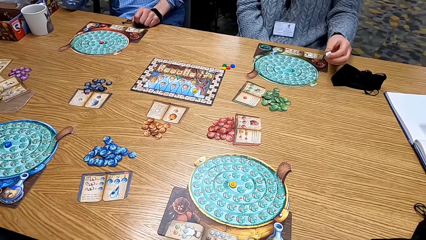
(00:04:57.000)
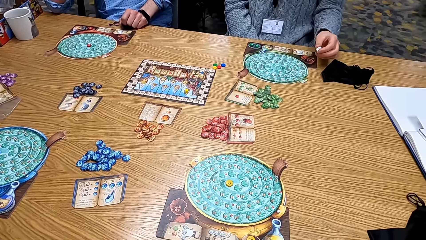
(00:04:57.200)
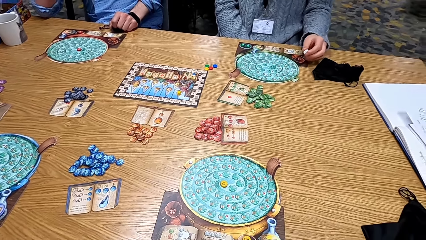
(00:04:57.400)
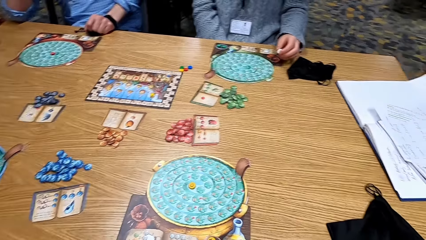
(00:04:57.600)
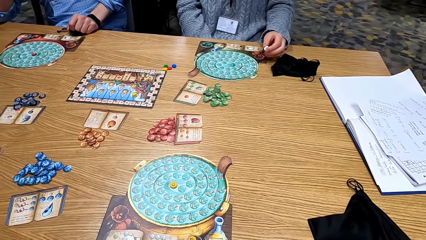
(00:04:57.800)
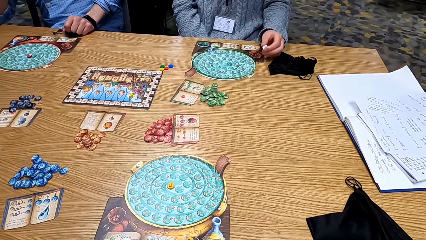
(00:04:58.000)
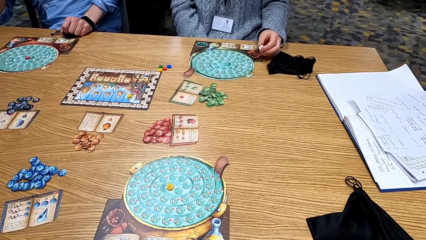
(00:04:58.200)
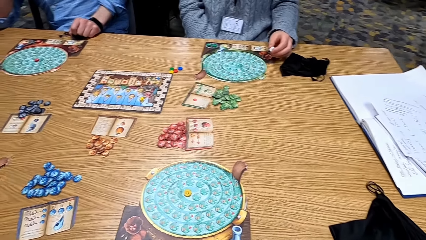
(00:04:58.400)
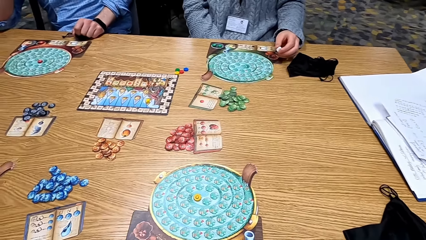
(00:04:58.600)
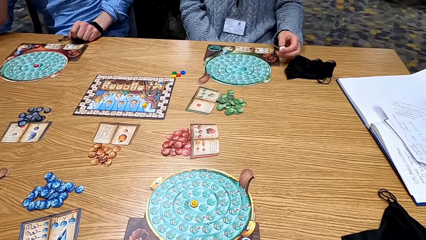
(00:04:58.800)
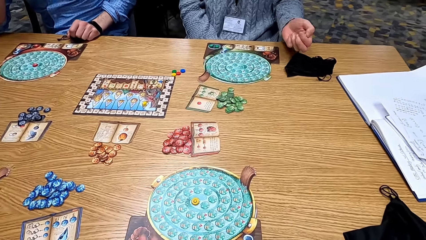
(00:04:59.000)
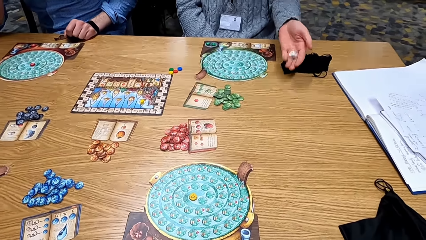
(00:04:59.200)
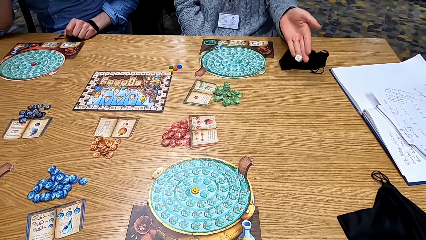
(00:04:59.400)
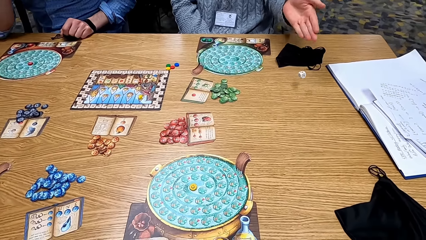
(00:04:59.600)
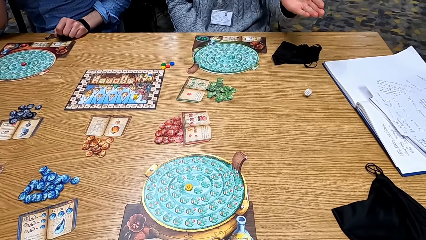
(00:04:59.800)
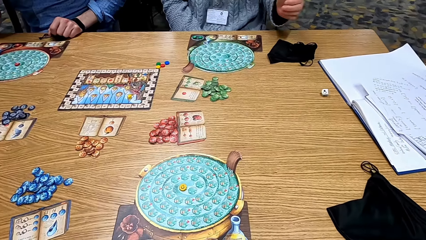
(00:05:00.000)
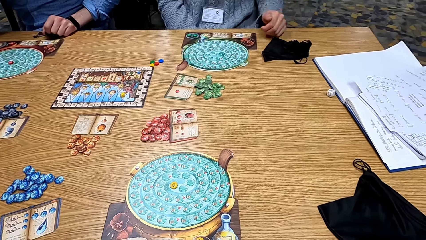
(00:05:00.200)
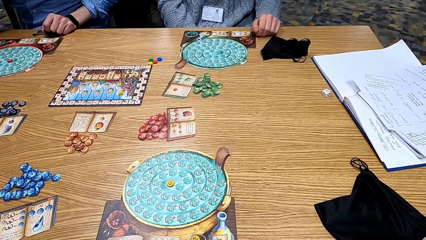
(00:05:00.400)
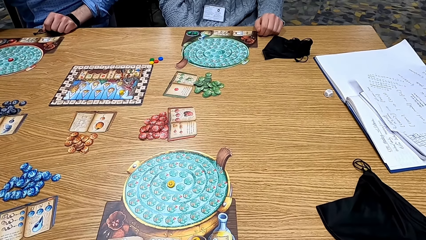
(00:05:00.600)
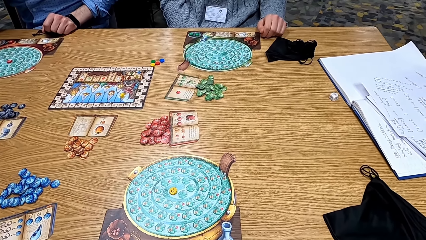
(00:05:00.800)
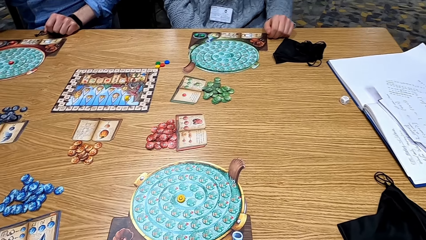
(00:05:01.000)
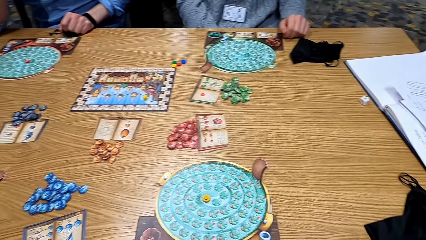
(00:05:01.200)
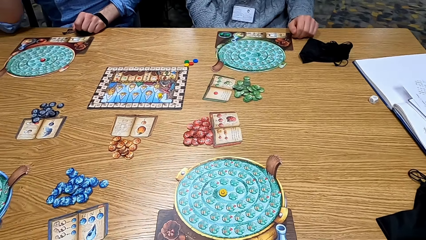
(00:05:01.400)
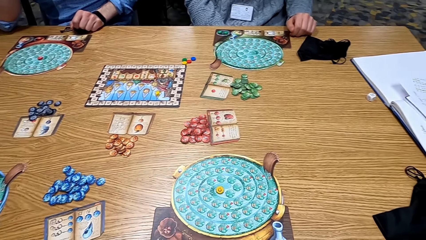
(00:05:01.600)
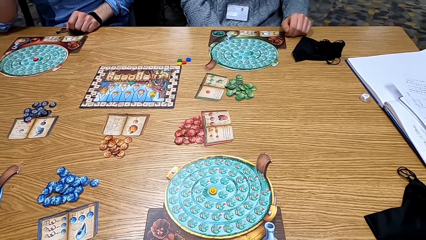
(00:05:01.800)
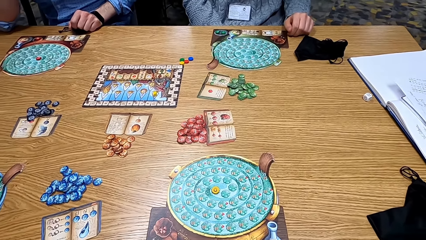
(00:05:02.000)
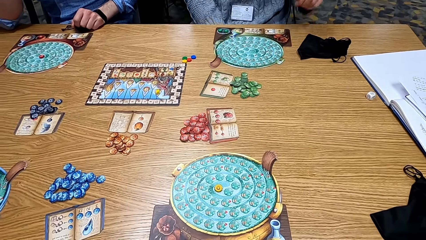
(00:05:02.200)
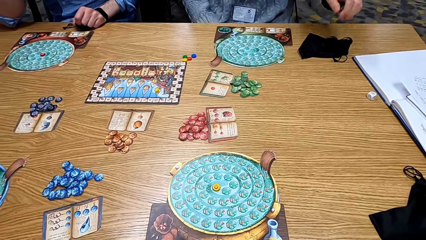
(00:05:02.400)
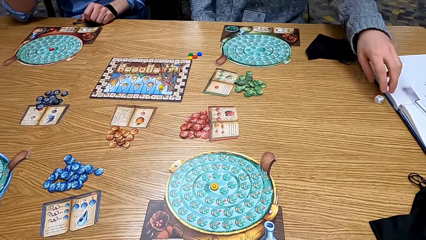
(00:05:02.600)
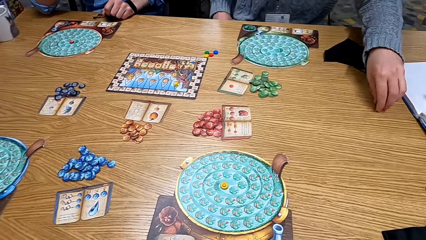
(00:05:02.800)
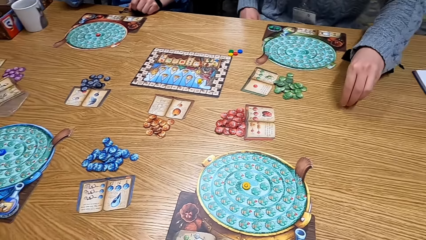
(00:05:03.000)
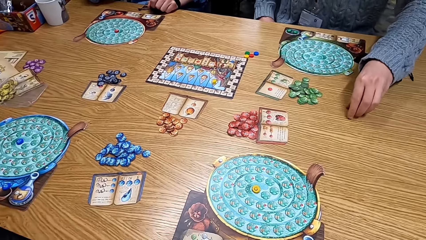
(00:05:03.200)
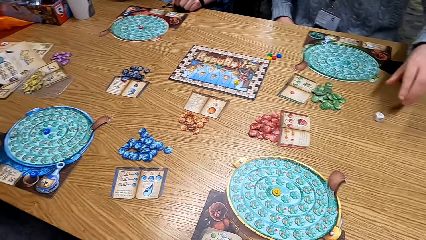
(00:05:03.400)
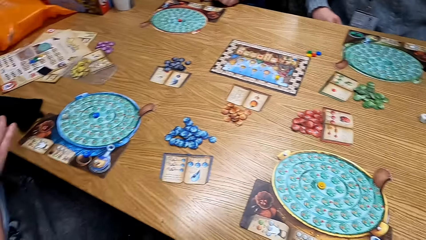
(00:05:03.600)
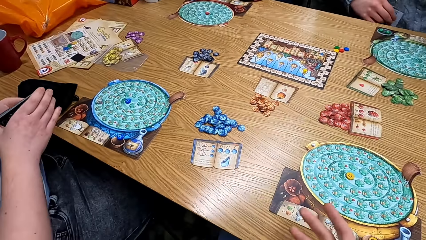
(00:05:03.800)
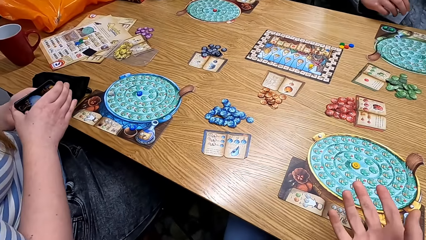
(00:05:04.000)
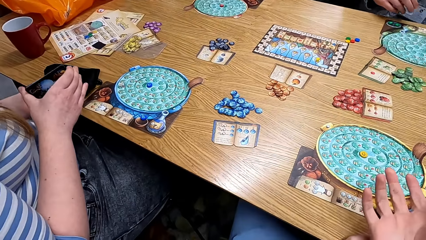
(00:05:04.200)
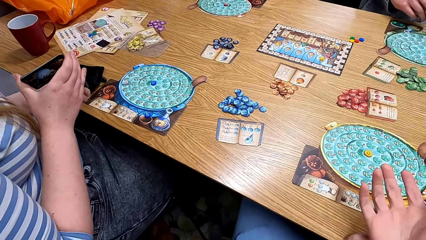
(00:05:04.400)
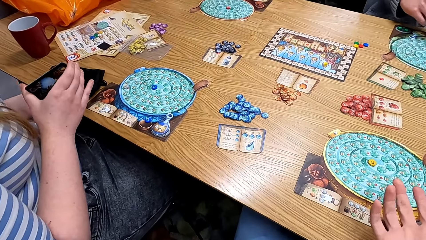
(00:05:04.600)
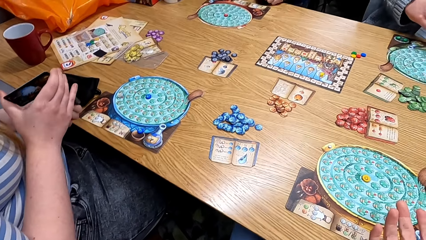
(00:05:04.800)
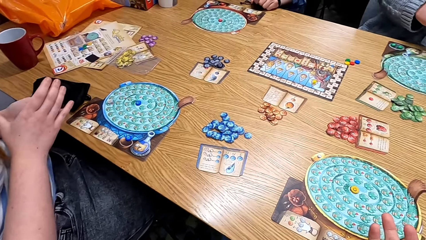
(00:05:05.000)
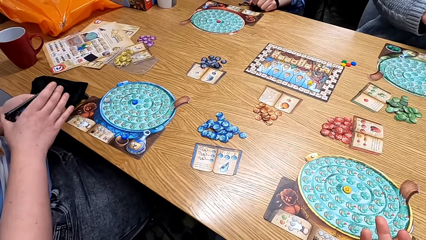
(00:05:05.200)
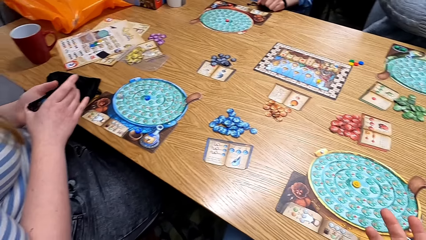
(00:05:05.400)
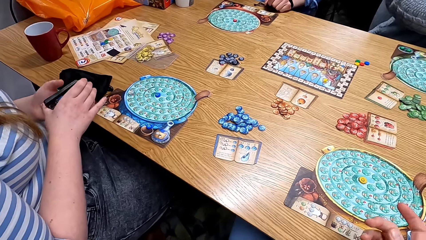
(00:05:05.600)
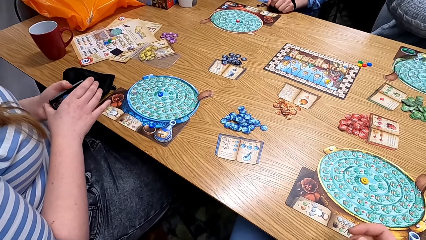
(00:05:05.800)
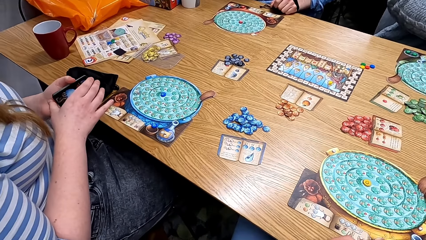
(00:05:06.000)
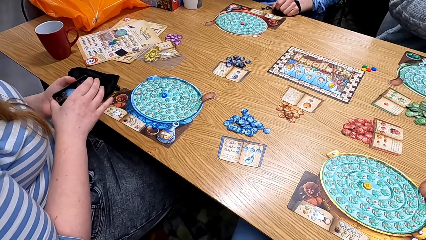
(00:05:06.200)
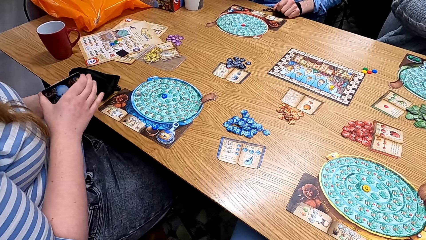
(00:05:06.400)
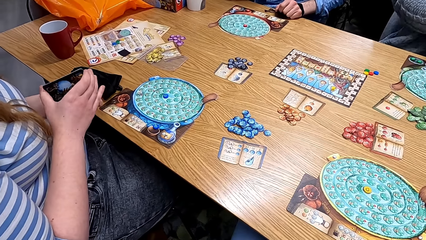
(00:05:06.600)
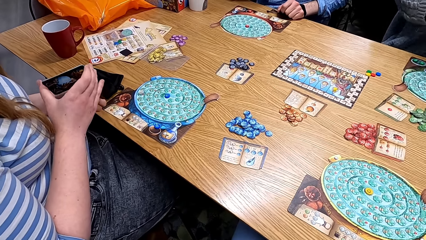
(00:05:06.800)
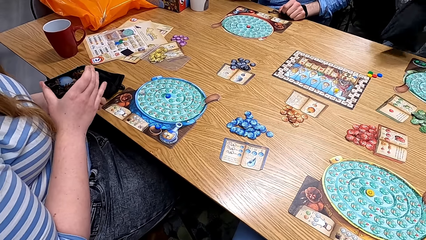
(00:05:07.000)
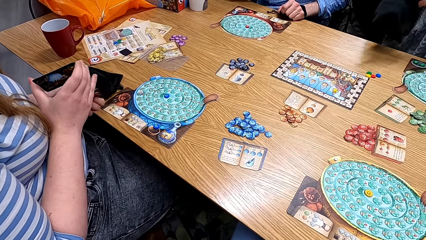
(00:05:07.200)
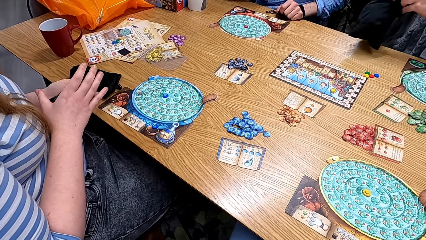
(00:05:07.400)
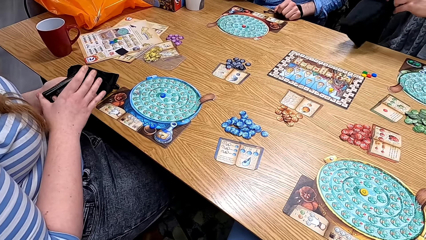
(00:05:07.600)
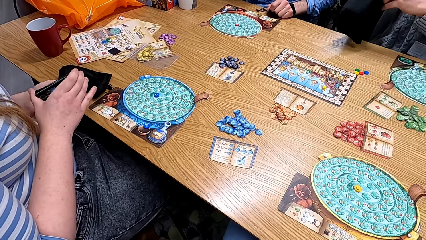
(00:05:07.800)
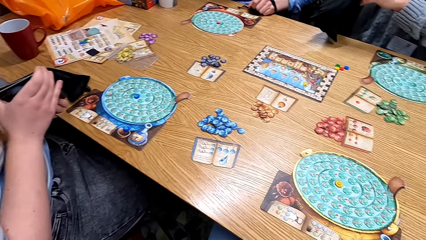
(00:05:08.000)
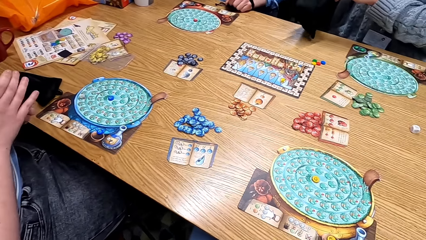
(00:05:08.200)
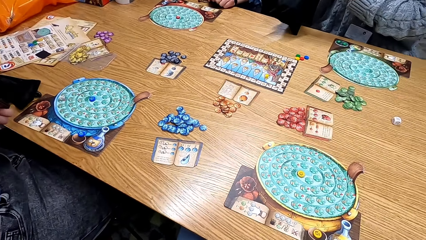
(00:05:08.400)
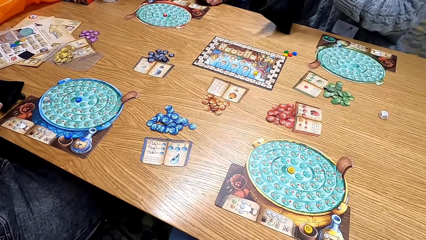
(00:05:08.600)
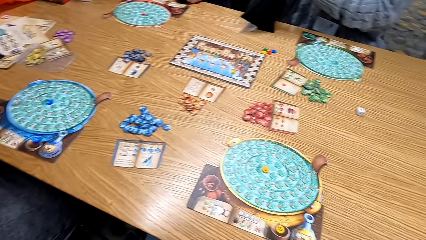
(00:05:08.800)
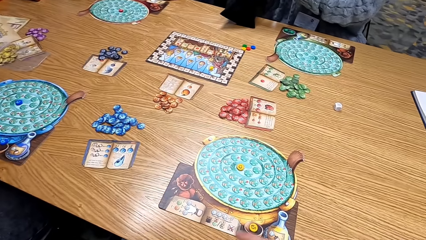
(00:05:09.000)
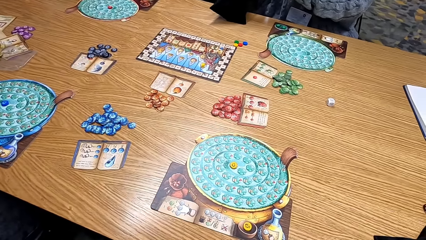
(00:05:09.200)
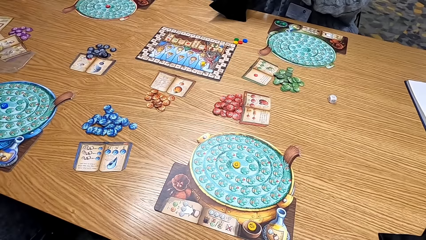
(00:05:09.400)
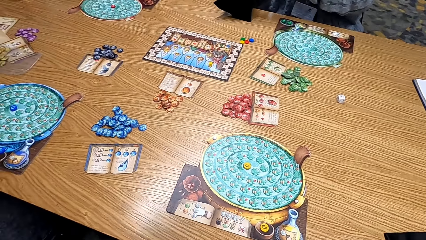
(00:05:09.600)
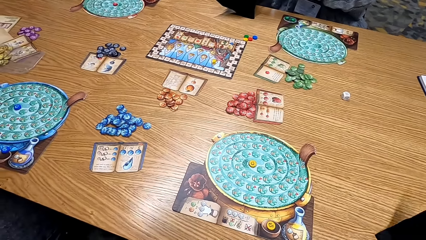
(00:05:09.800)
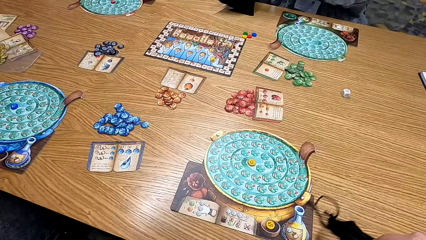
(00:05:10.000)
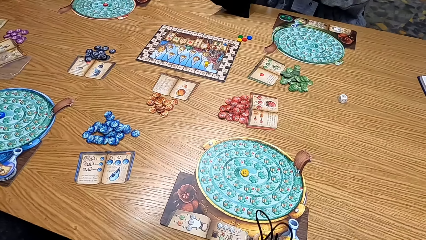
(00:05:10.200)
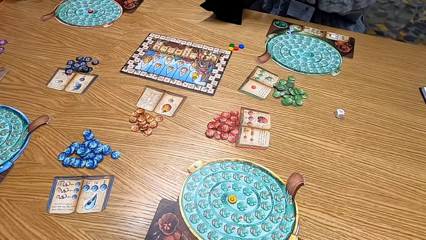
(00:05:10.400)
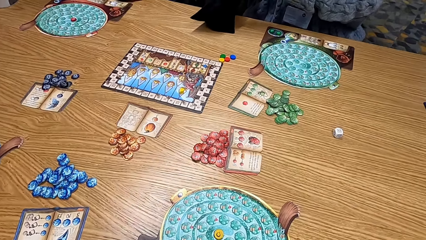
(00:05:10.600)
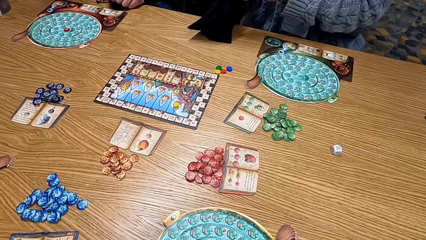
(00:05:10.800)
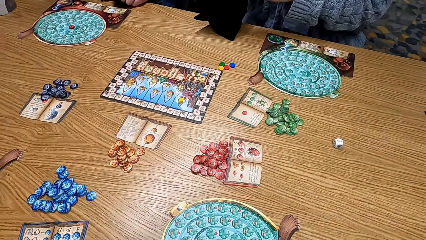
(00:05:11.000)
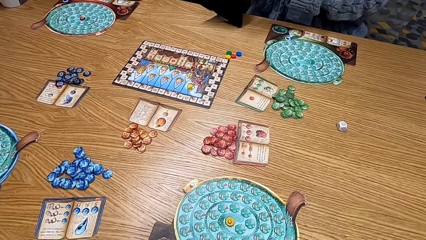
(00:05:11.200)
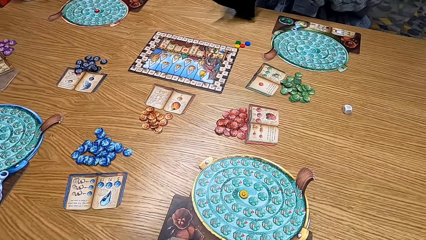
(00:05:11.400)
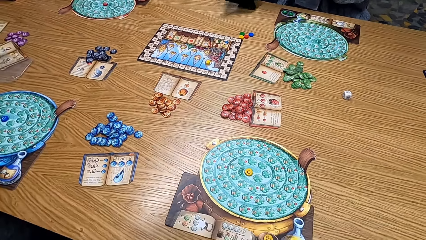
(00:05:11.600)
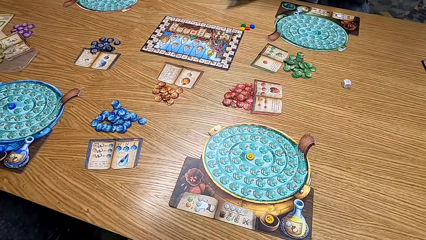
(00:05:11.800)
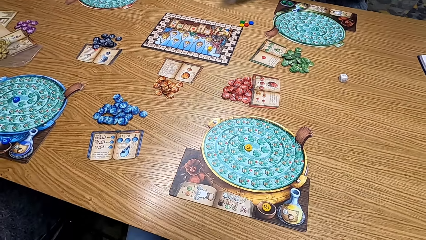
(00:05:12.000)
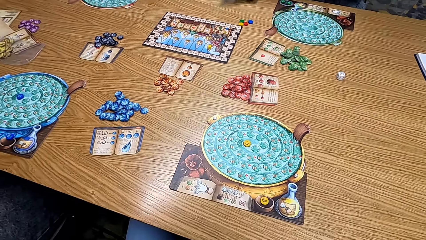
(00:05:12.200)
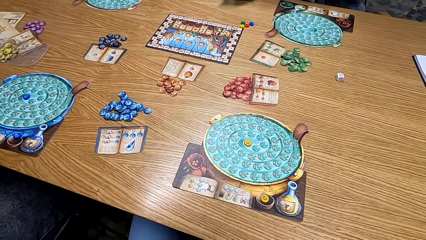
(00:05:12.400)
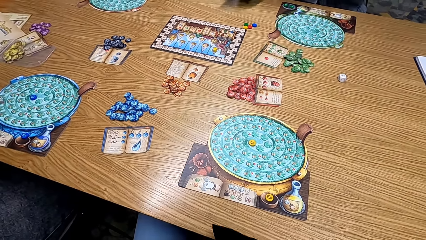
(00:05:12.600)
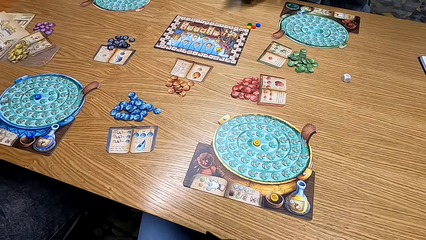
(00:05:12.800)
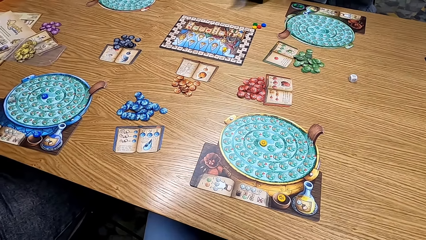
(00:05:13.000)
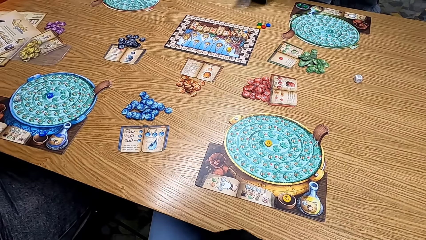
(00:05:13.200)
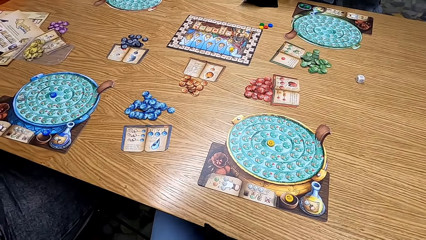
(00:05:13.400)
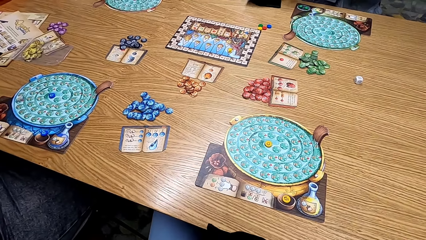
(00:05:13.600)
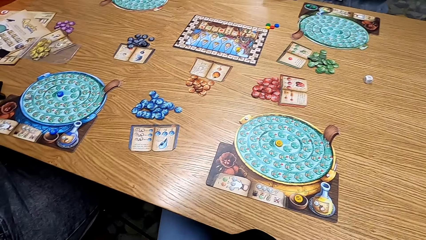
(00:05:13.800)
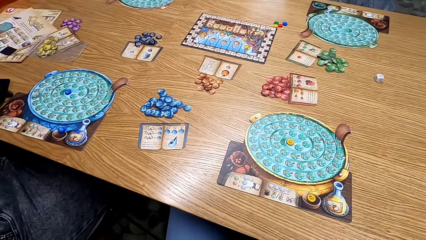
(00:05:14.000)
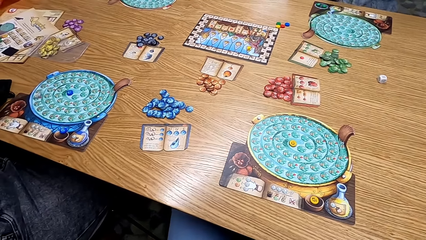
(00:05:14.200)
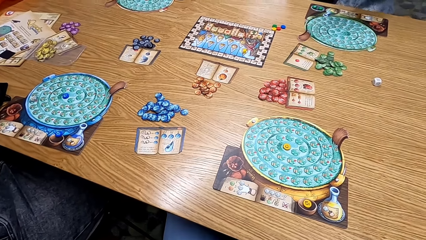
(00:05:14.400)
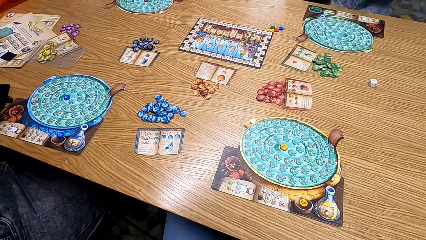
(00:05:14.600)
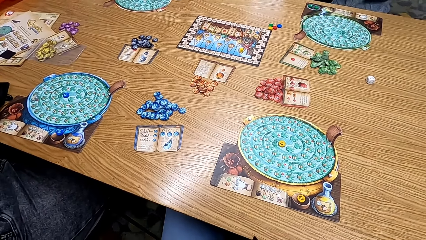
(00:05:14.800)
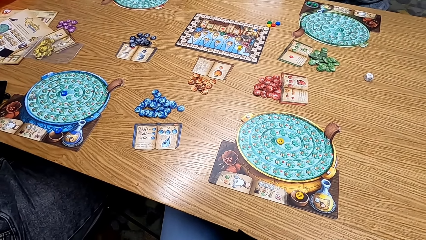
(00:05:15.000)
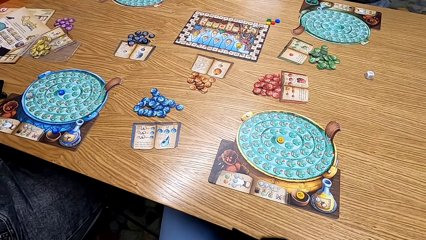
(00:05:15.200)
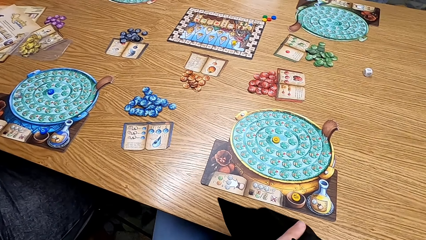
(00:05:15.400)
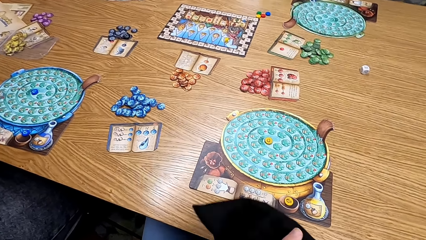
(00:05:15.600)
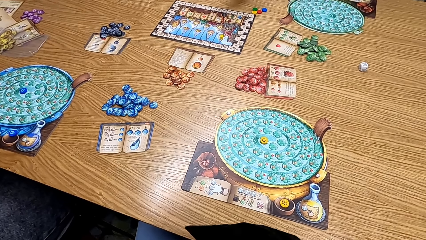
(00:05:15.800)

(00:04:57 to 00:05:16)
A man picks up the dice. The camera wearer looks at the table. A lady plays the board game. The man throws the dice on the table. The lady puts the dice on the table. Another lady shuffles the cards. The man shakes the bag. The camera wearer looks round the table. They shake the bag.
